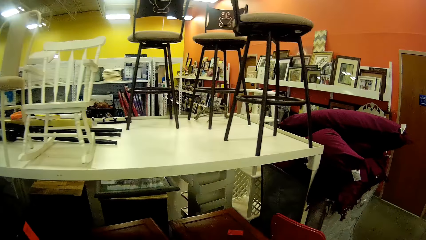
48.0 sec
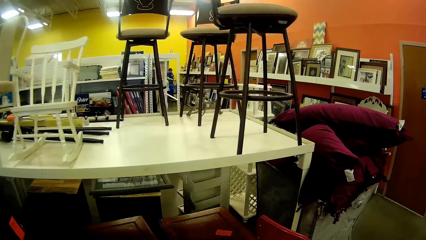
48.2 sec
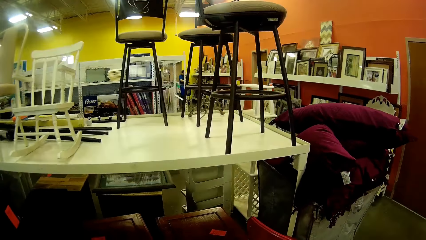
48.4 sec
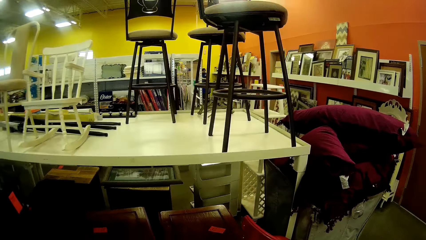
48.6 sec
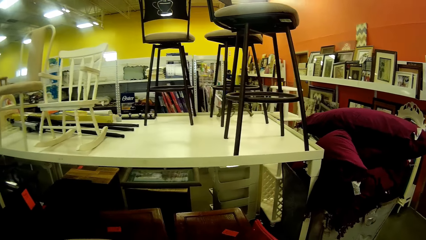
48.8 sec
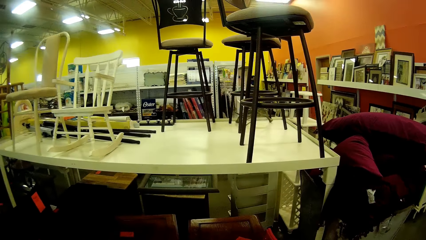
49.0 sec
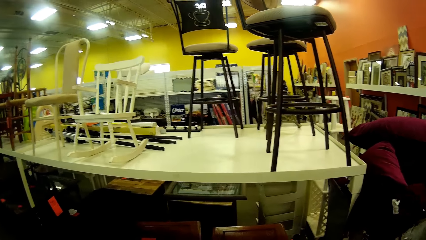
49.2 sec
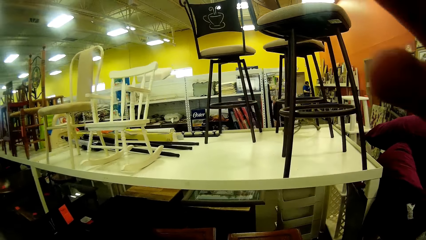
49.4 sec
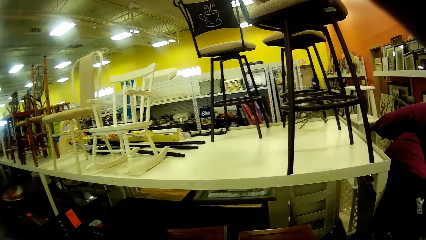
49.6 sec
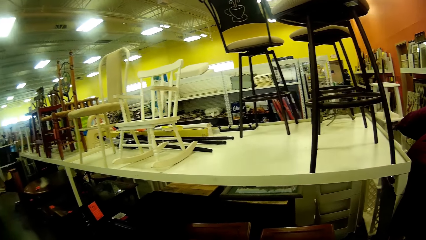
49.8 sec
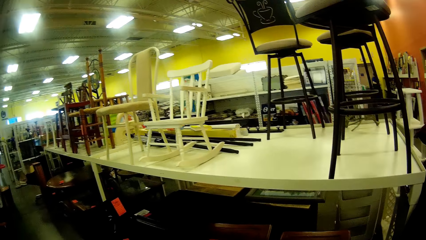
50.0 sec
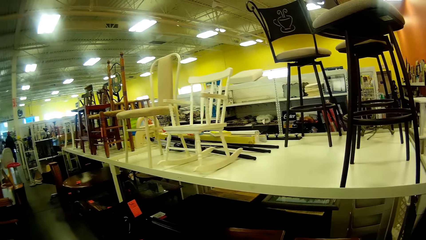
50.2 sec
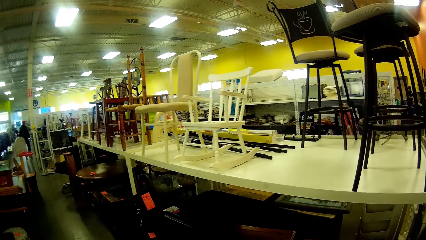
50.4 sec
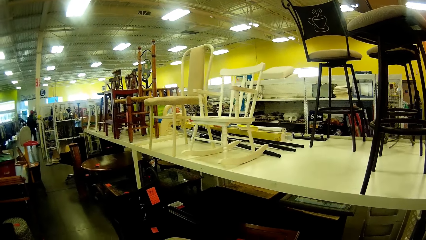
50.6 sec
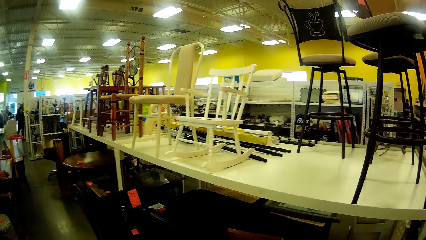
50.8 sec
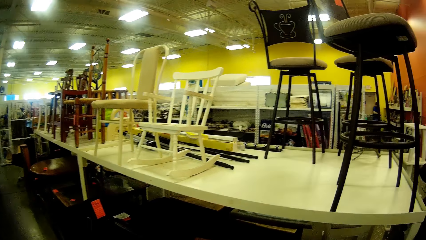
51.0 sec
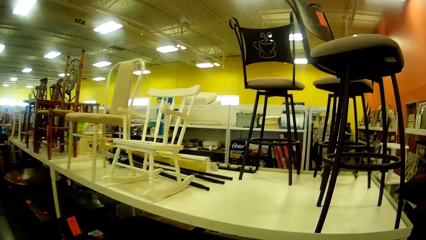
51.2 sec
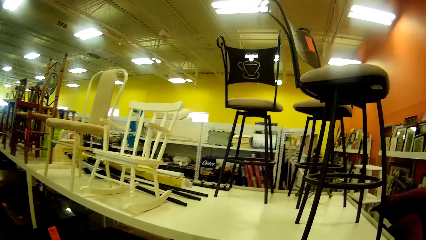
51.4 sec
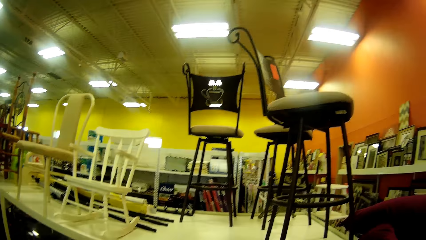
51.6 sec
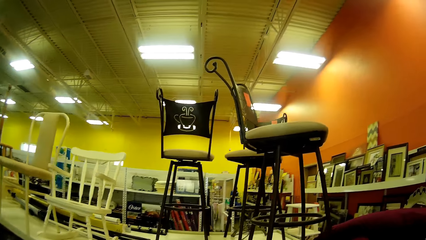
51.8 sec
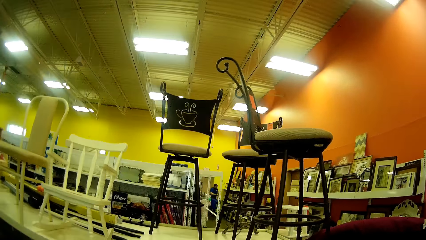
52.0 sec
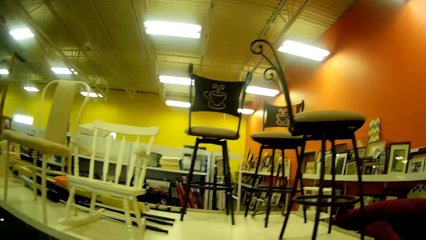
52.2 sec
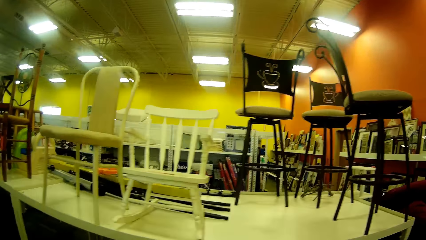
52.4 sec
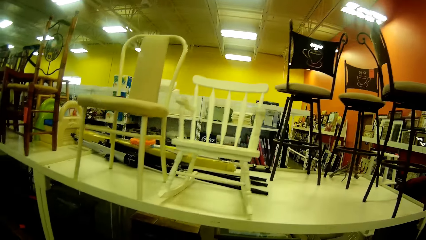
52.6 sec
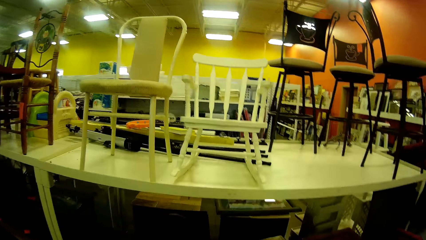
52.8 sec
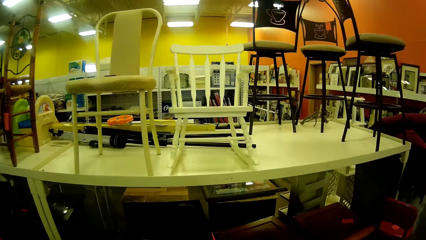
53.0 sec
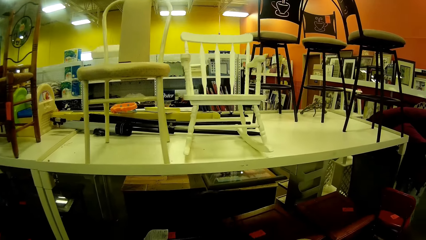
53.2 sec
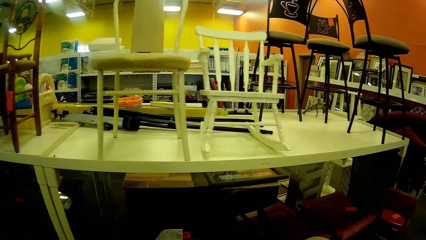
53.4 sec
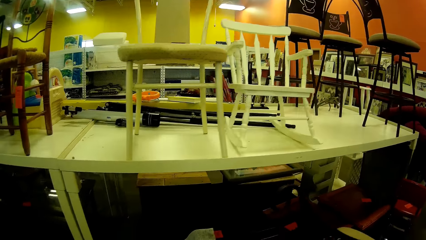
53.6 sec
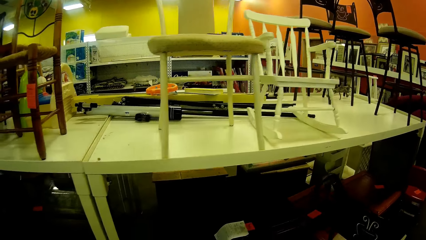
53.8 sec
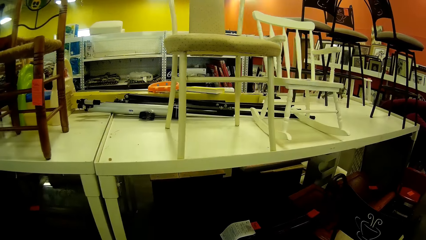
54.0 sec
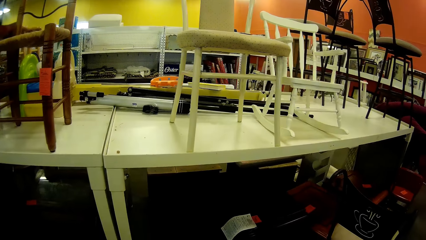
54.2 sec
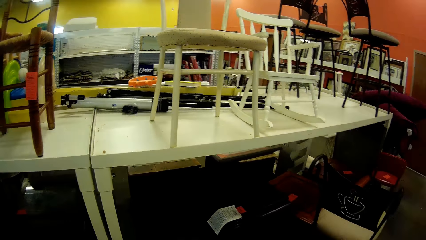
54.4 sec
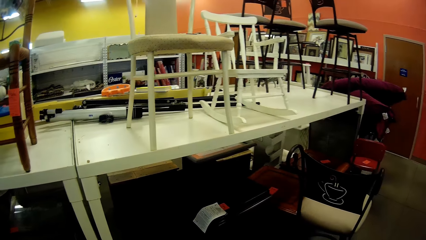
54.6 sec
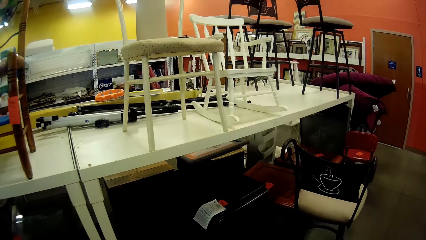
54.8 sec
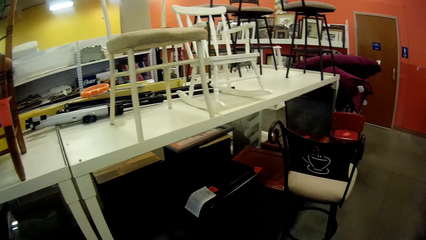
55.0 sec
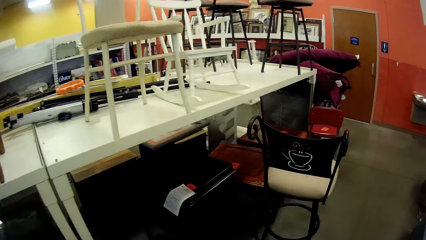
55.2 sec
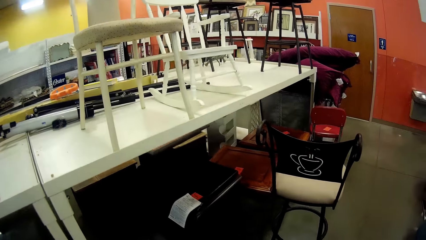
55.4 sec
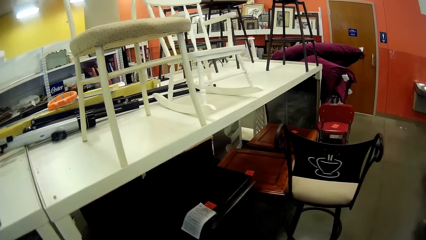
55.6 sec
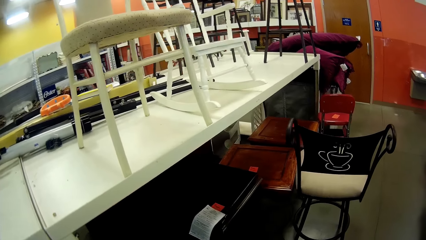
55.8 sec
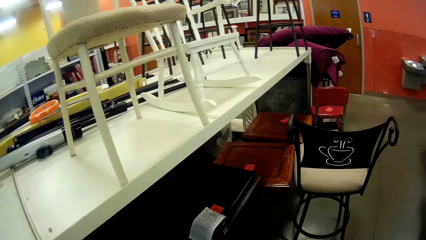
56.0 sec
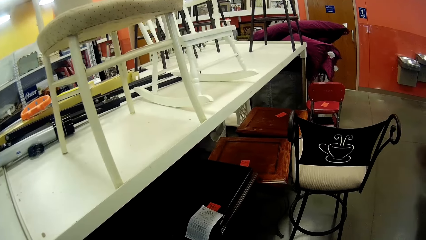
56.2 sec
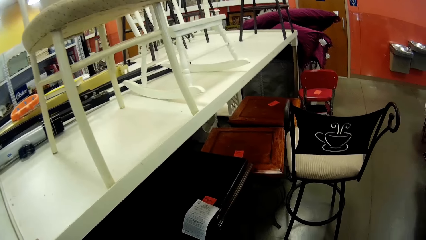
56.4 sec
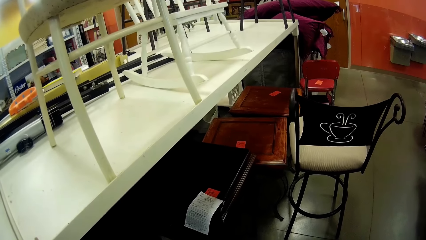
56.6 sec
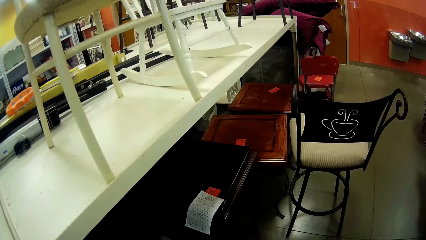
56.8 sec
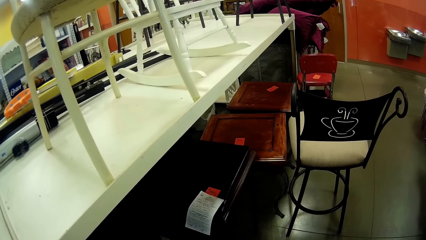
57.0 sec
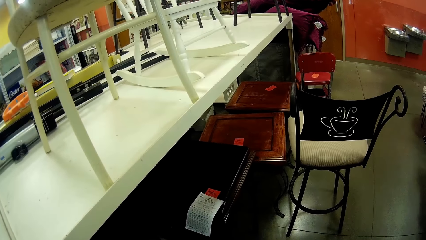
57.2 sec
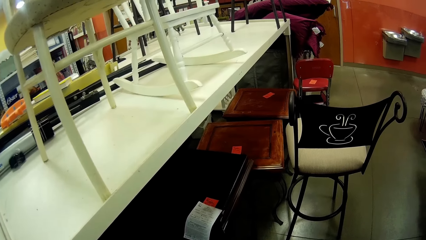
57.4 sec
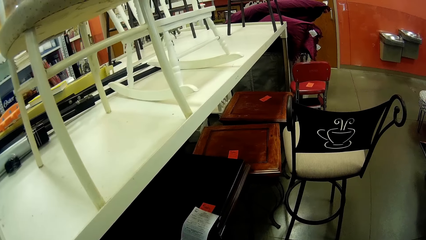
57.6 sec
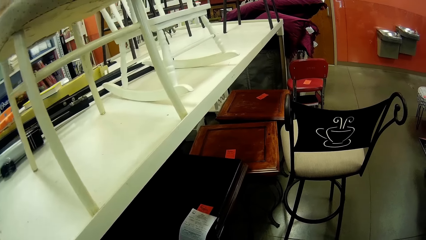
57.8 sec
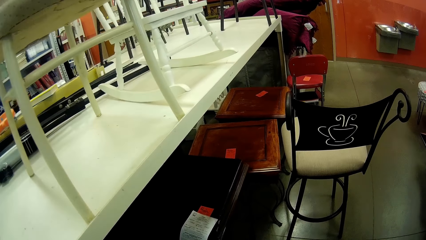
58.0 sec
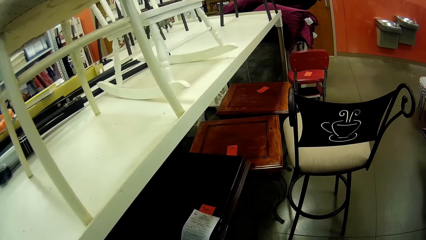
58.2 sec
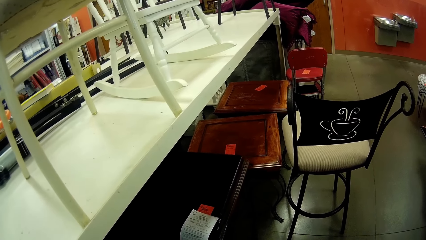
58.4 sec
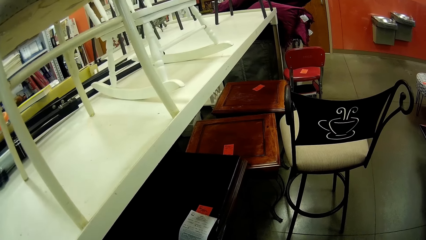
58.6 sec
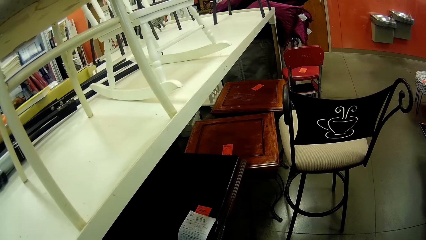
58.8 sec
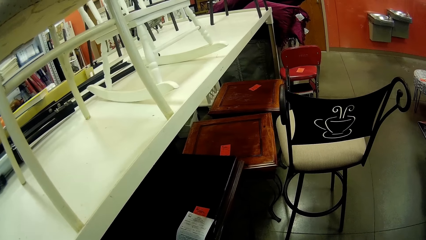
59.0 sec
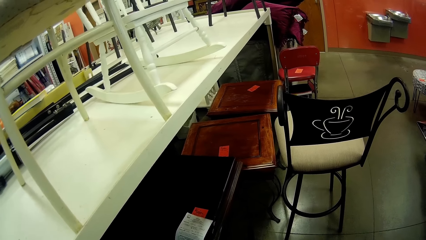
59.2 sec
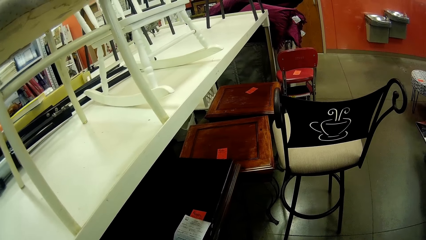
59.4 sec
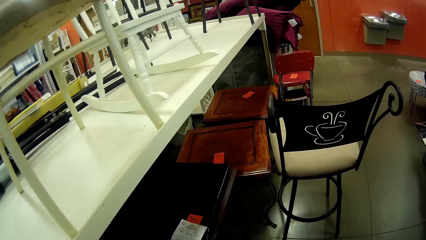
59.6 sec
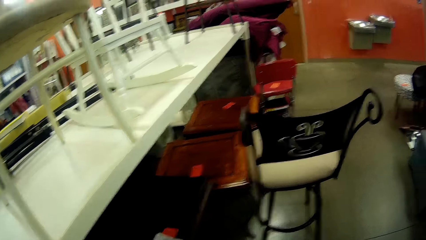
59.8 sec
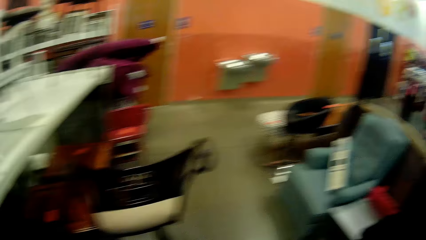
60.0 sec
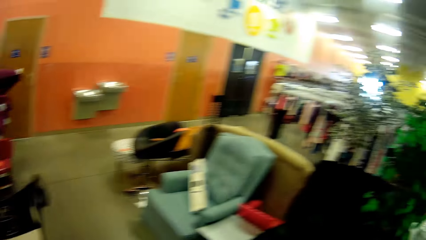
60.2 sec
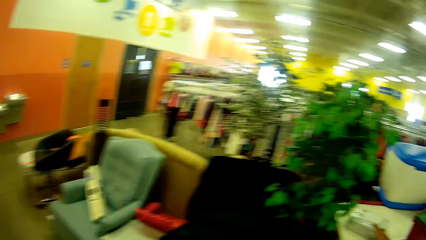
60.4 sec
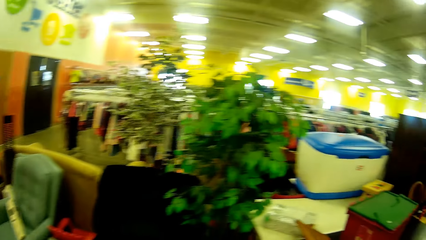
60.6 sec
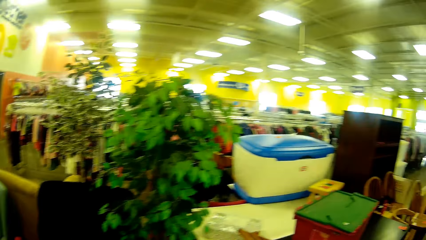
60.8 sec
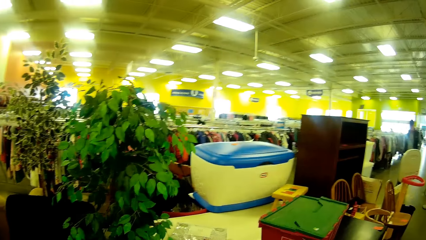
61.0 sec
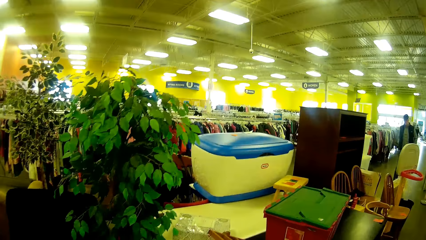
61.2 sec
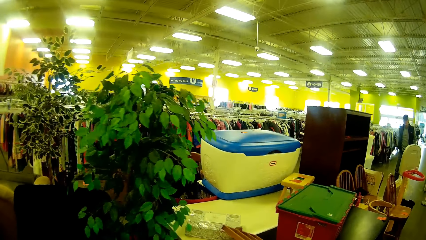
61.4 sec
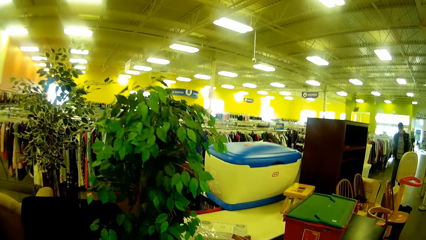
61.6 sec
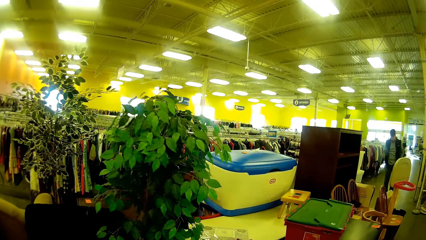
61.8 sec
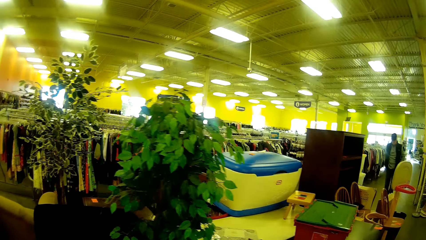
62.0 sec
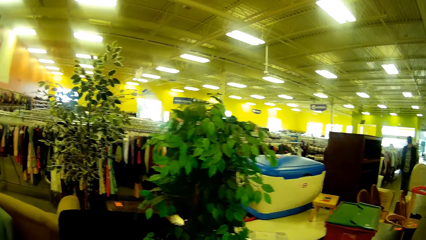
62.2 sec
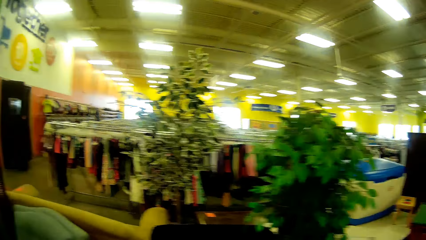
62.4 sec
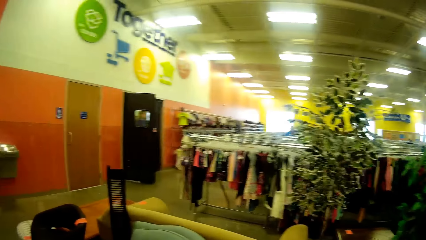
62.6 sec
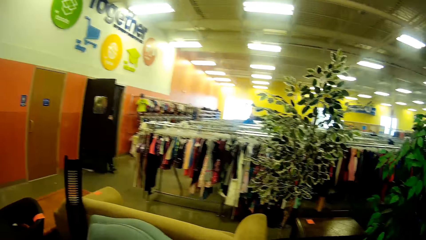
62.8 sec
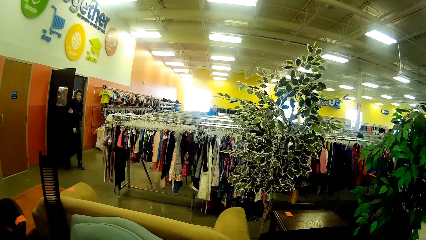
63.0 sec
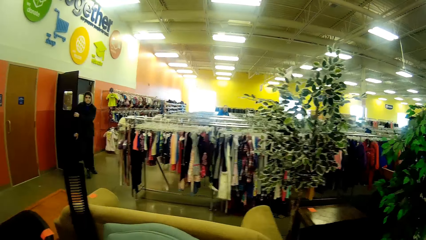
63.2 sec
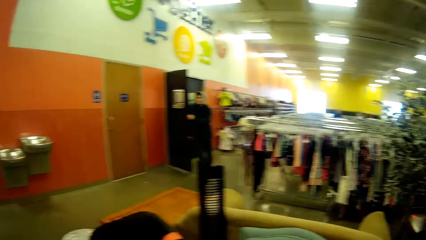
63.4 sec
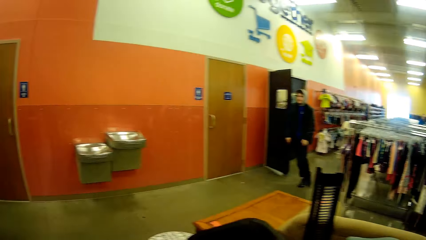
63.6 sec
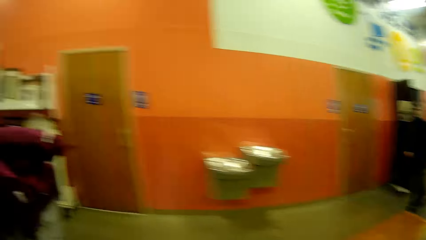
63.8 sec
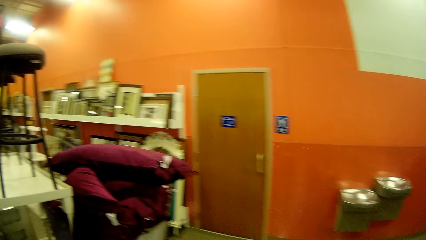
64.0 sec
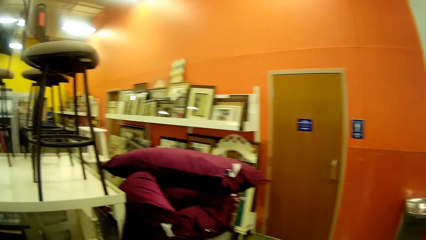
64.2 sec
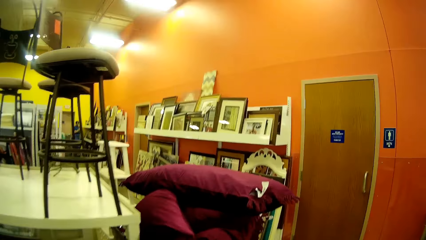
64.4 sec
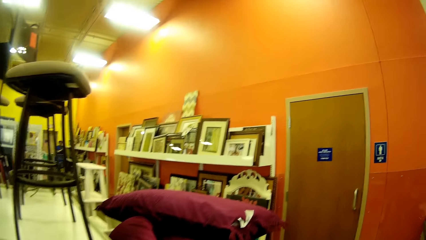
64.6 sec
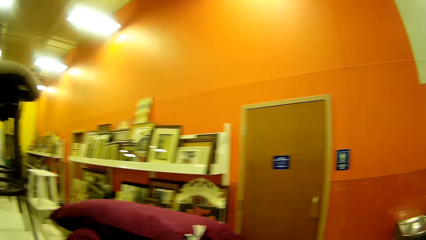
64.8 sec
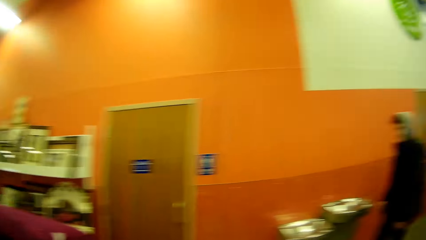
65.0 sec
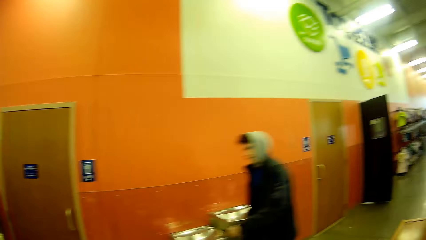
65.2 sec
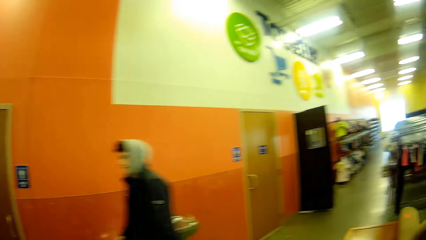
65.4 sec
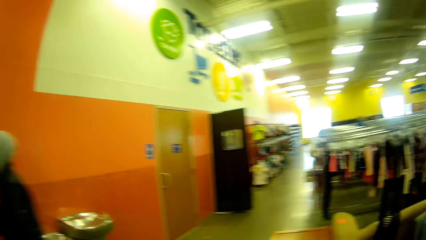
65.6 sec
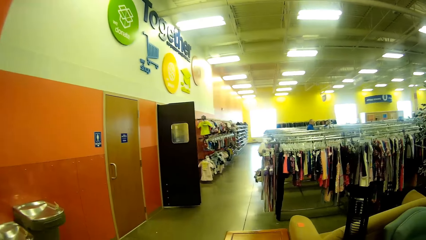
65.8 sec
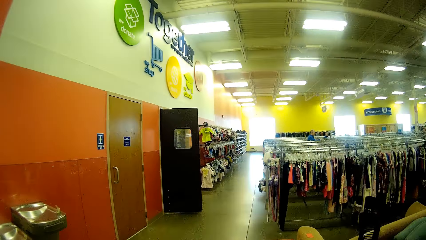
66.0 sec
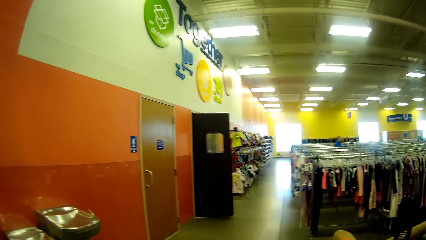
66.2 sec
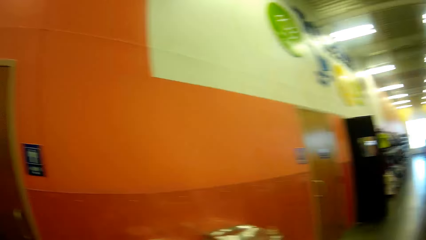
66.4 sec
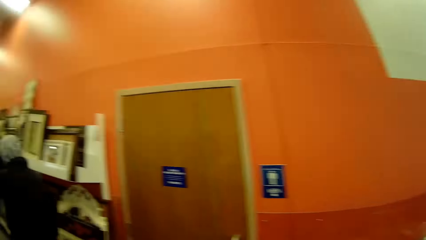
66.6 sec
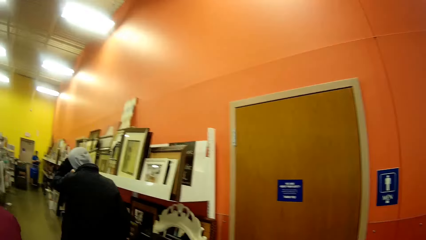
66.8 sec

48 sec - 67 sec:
The camera wearer carries his right hand up. He looks at the furniture.
